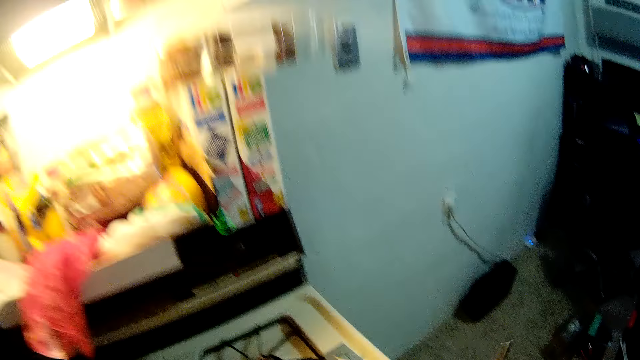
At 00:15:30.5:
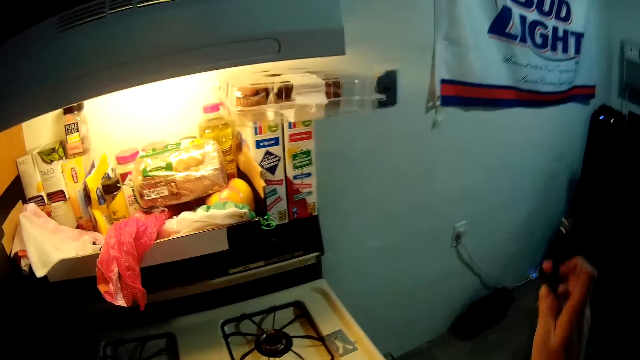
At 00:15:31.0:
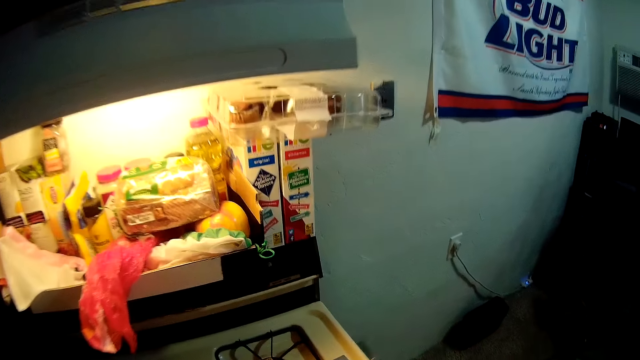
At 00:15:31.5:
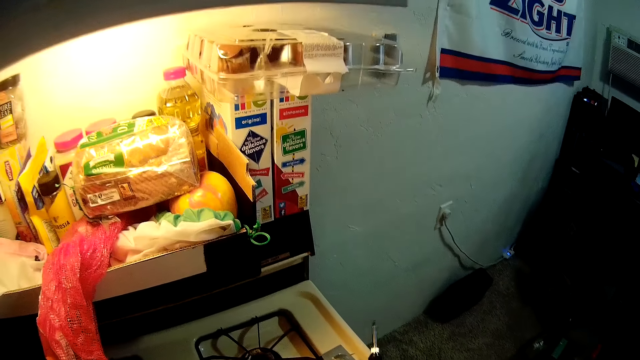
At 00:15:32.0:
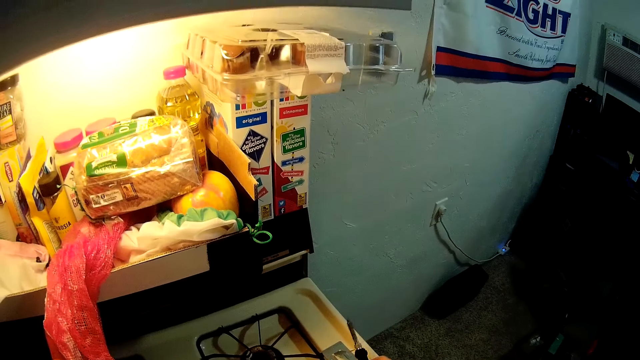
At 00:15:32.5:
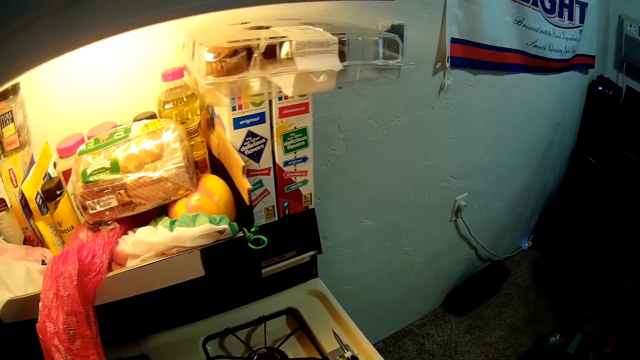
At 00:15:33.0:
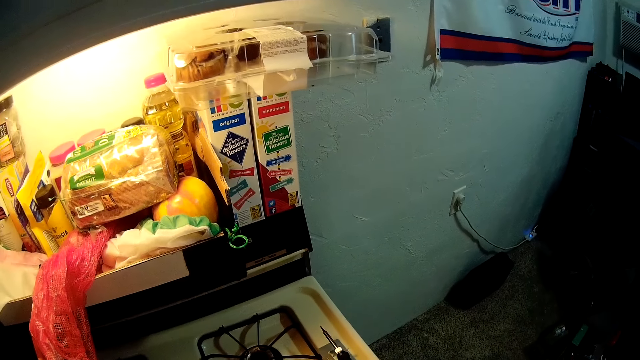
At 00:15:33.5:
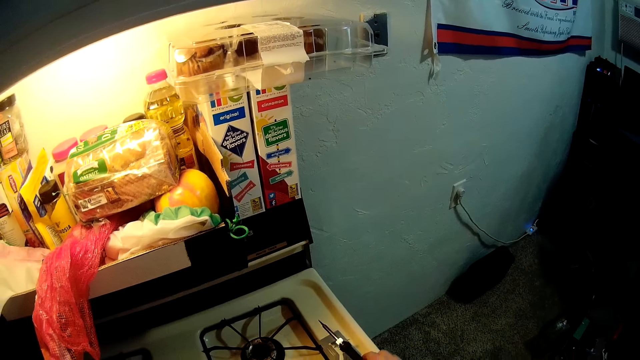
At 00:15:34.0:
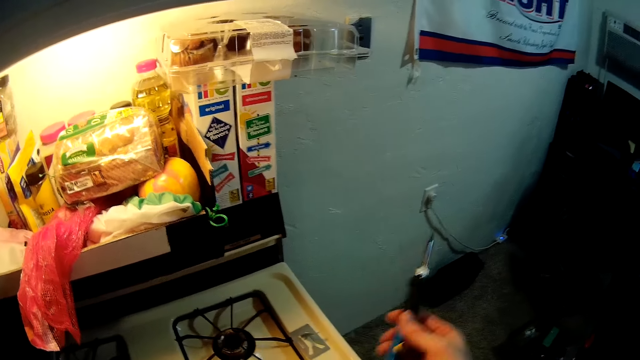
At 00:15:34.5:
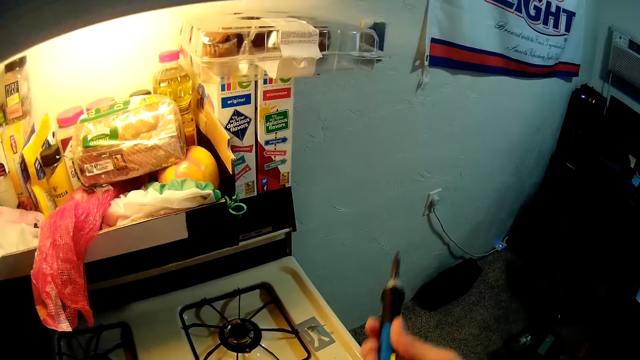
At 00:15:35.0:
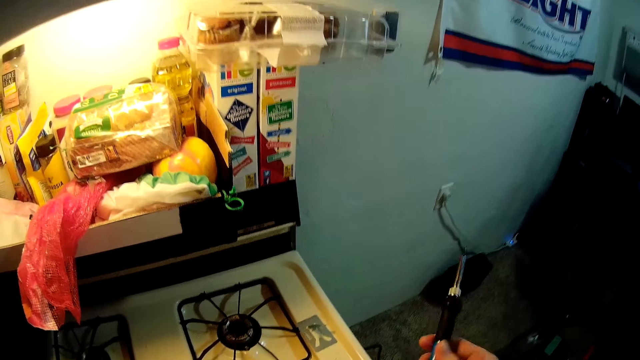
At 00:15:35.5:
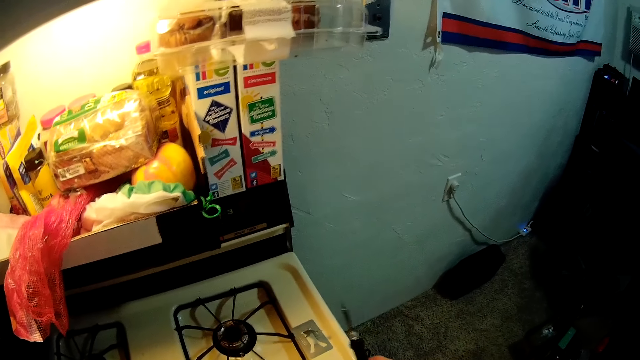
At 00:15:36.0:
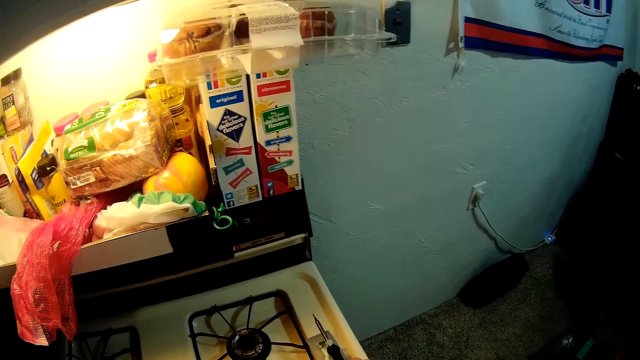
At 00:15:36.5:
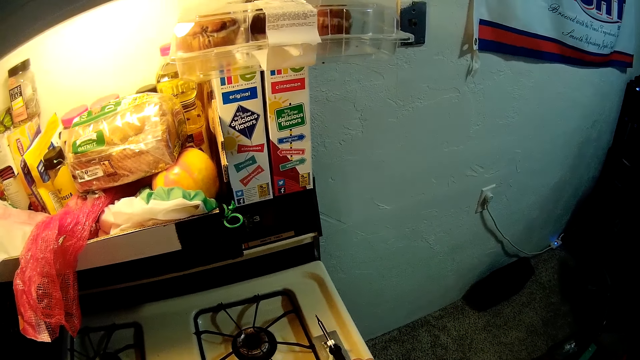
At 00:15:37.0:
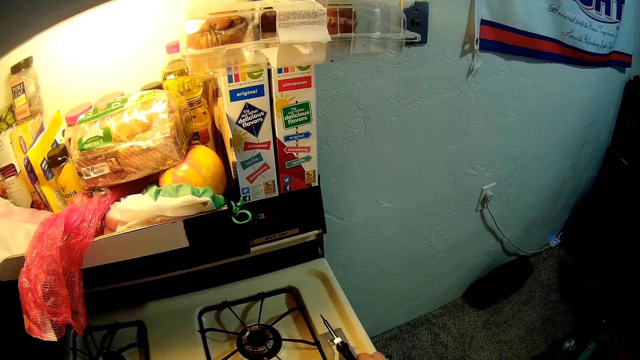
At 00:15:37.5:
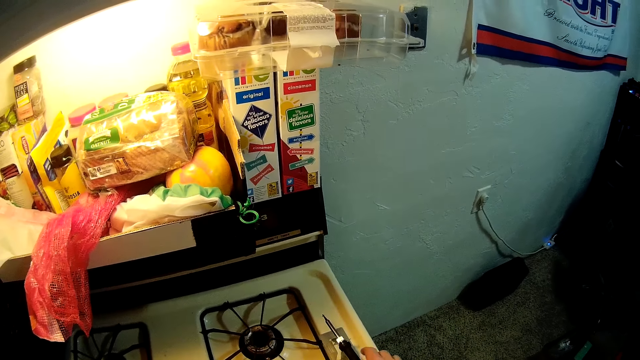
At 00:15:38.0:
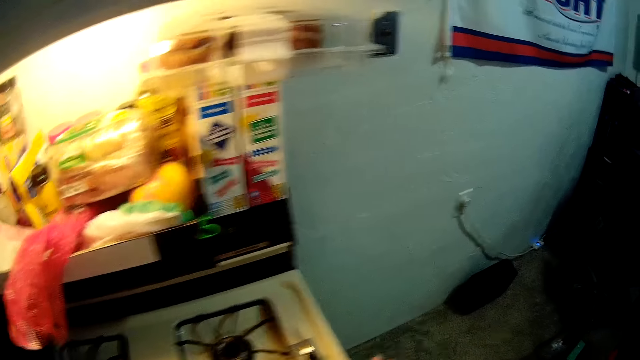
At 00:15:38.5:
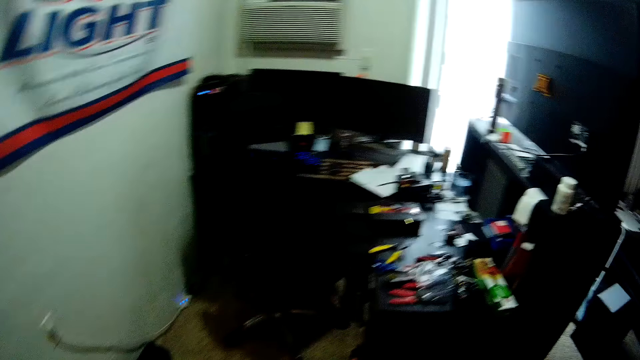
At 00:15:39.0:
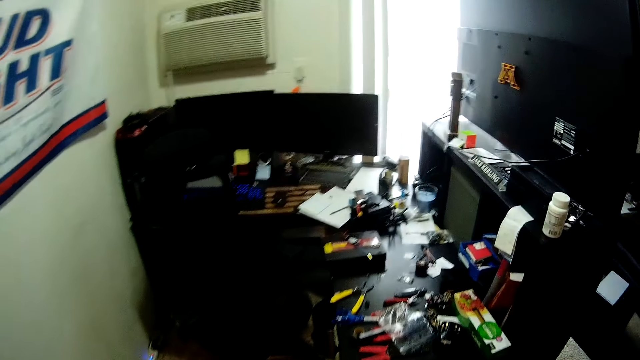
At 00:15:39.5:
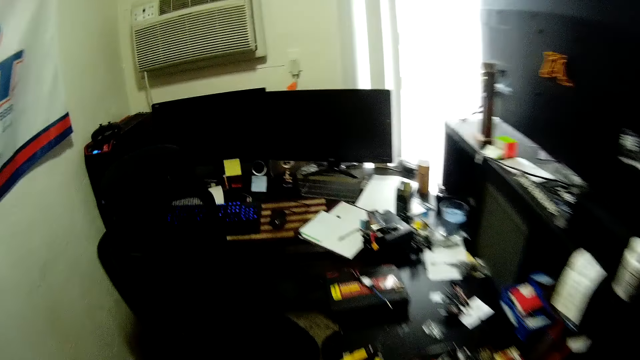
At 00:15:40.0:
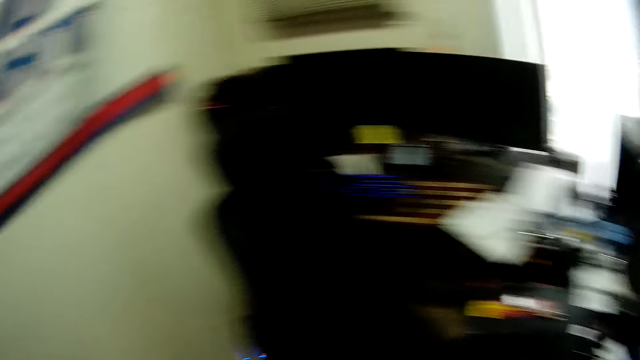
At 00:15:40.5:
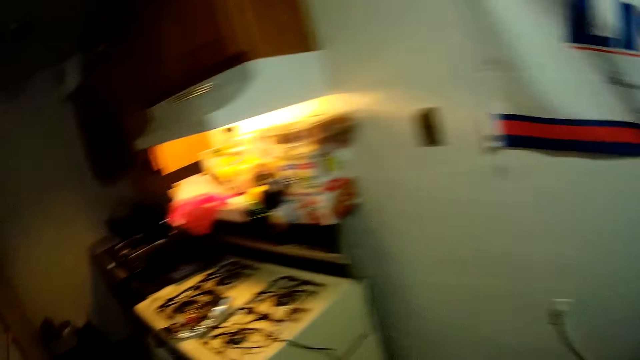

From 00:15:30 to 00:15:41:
The camera wearer puts the wire cutter down. He places the soldering iron on the soldering iron stand. He lifts the soldering iron from the soldering iron stand with his right hand. He keeps the soldering iron on the soldering iron stand. He walks around the house.

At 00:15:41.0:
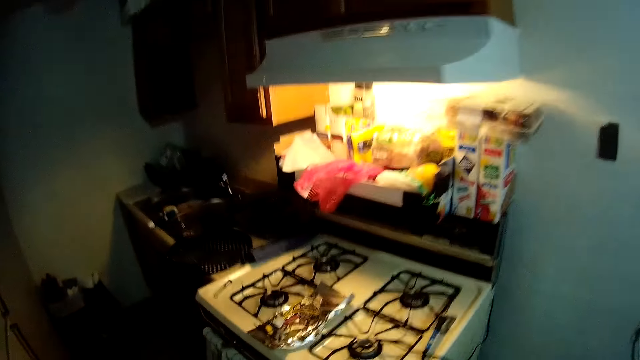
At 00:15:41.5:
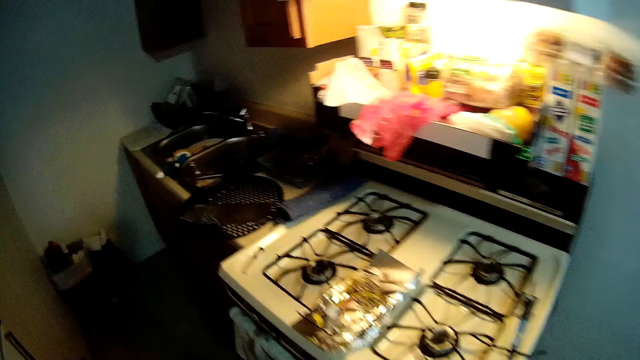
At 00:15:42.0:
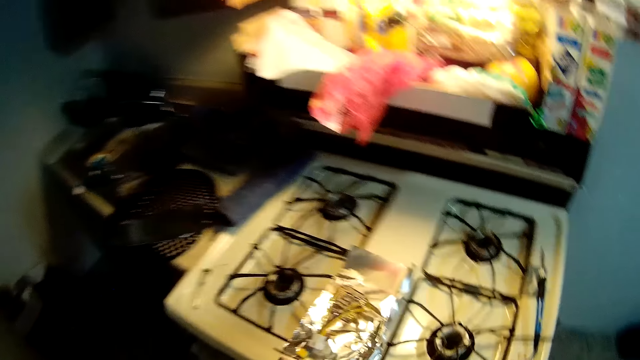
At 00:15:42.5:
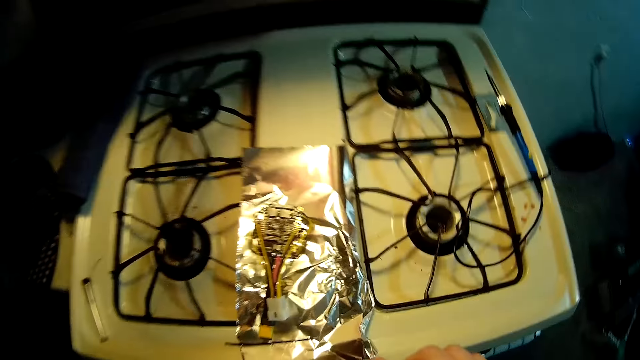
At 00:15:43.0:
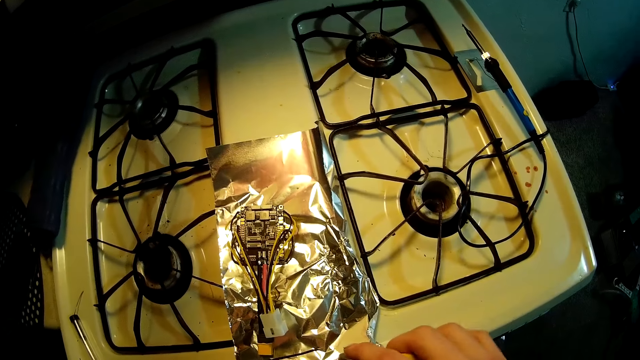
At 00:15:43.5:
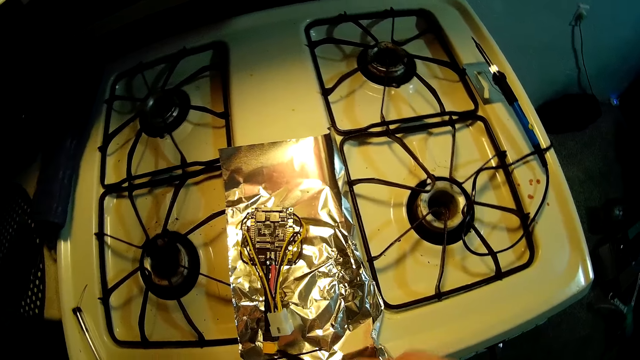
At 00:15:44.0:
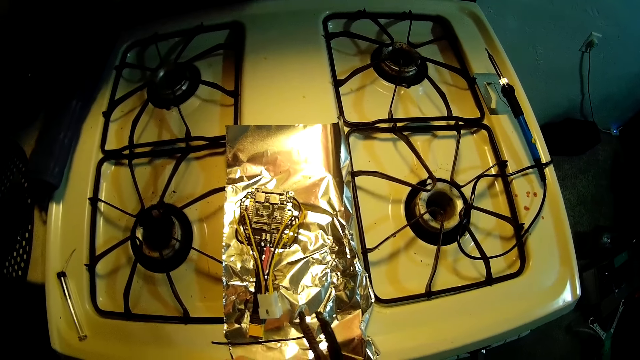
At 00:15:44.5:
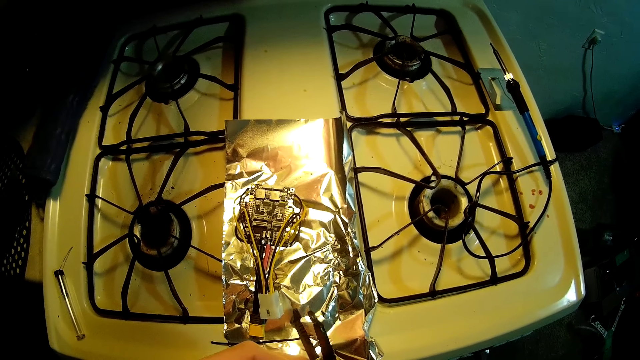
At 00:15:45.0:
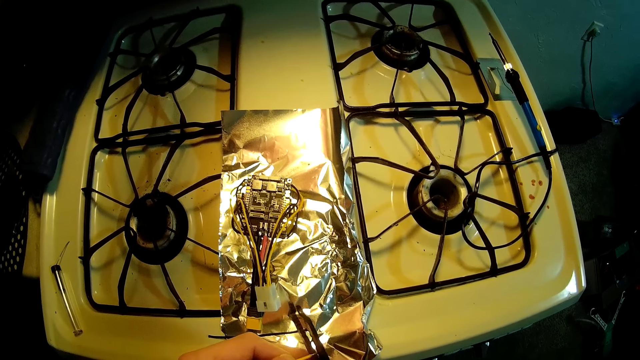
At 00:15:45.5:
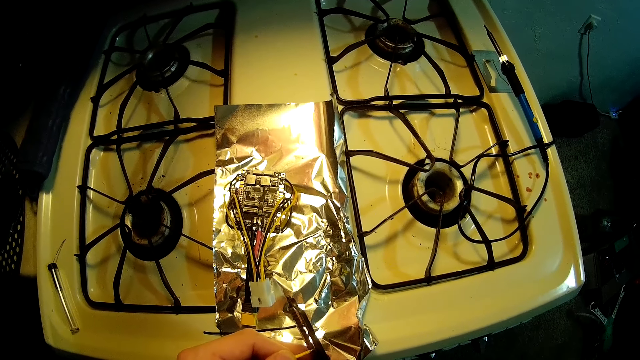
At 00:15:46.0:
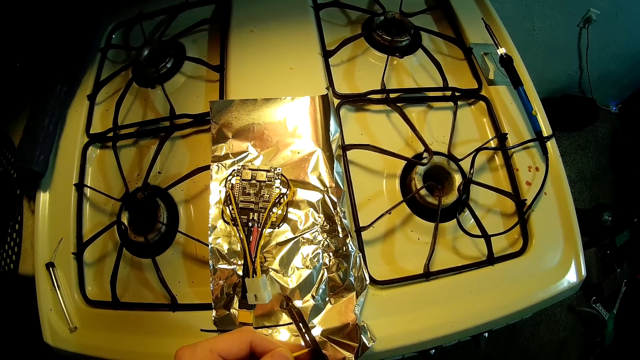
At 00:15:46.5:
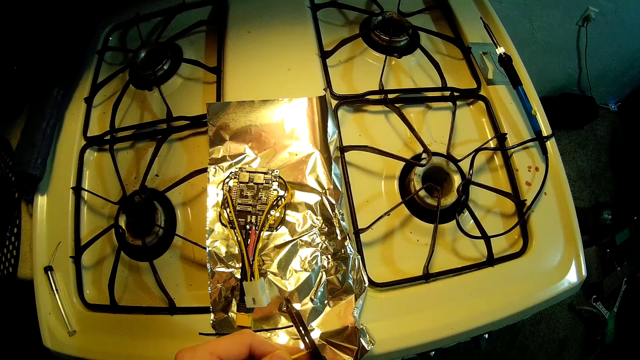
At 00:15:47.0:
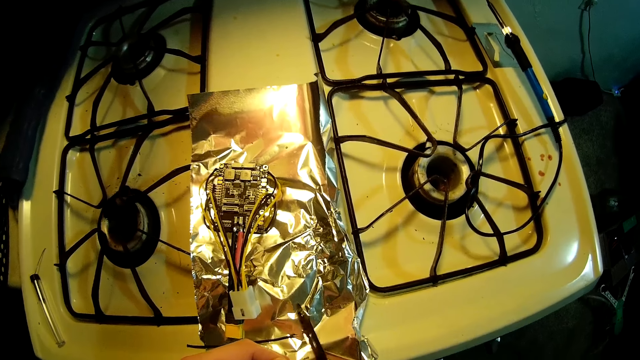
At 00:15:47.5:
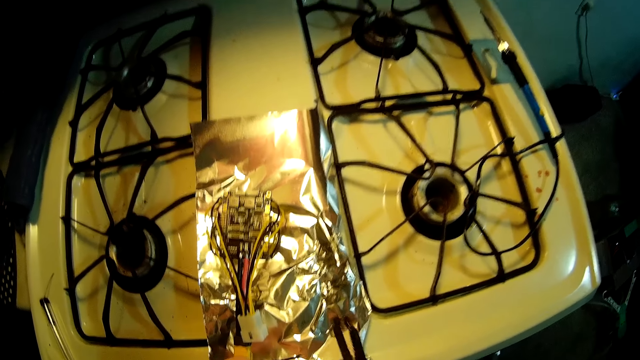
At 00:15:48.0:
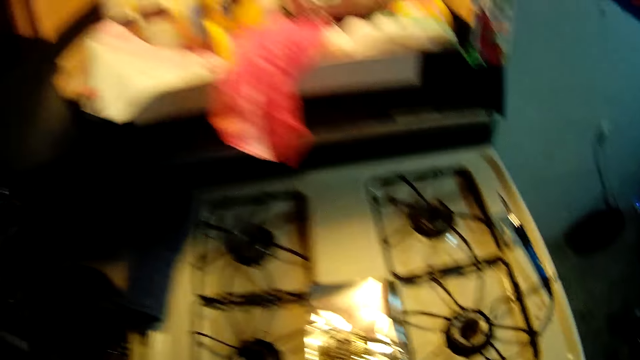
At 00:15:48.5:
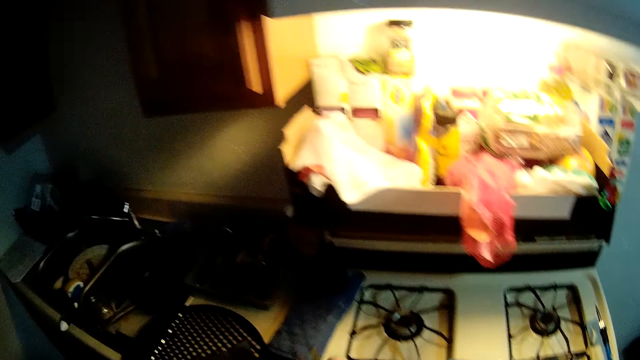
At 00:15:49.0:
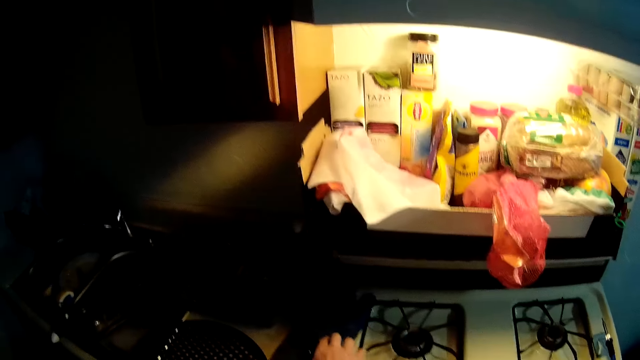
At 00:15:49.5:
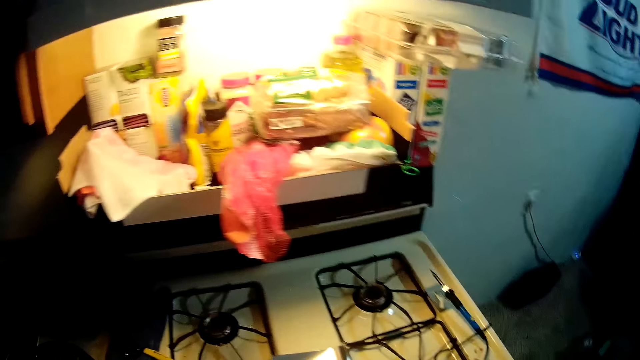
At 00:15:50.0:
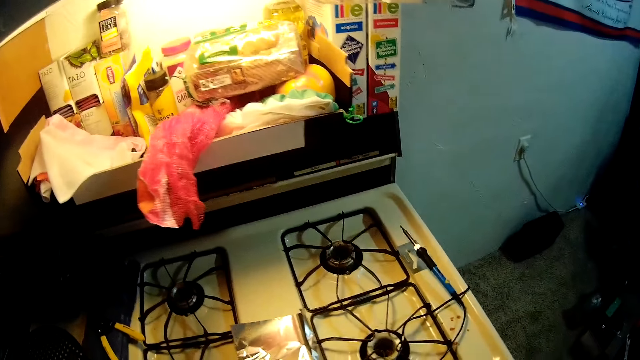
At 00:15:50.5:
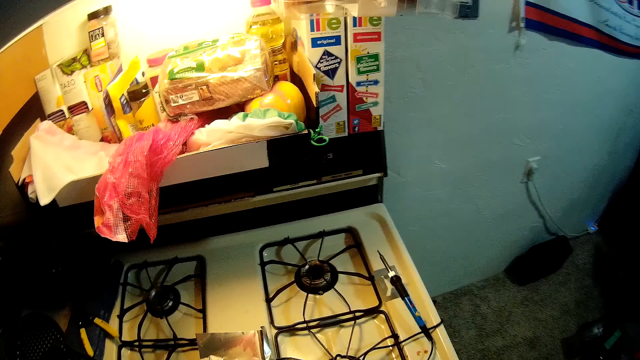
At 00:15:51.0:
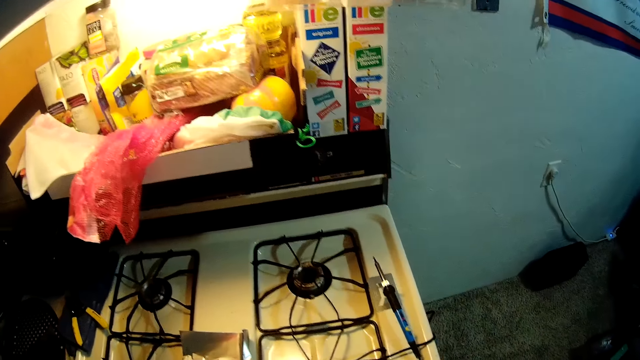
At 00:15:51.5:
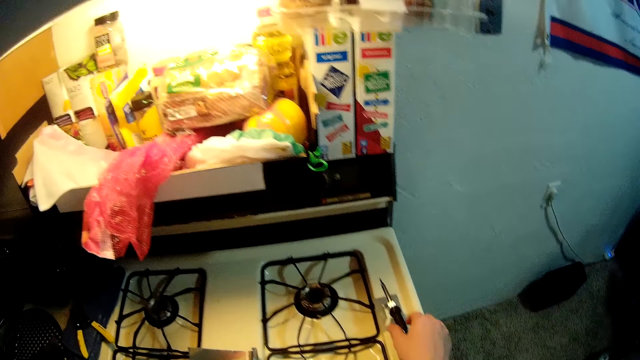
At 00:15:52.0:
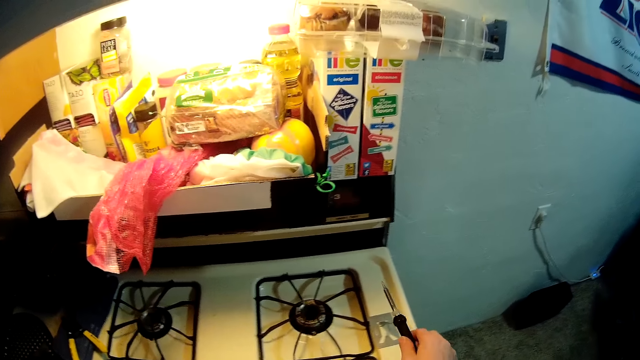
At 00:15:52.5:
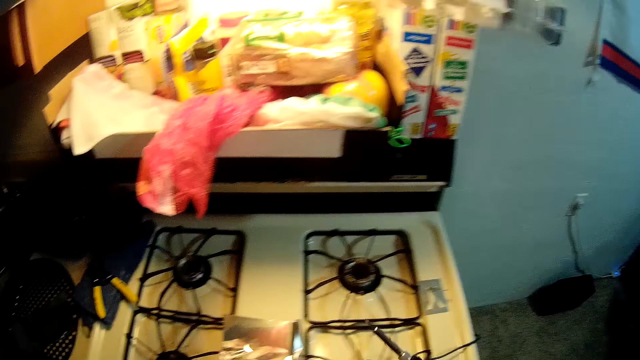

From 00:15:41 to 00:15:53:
The camera wearer cuts a wire with pliers. He picks up an iron from the foil cardboard with his right hand. He touches the iron with the wire in his left hand. He switches off the light. He drops the iron on the gas cooker. He picks up the soldering iron or wire cutter from the soldering iron stand with his right hand.
